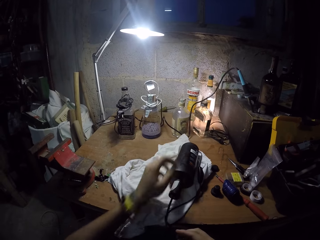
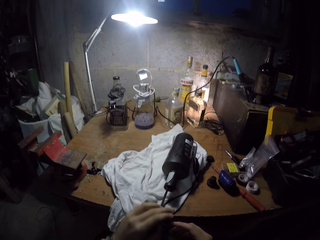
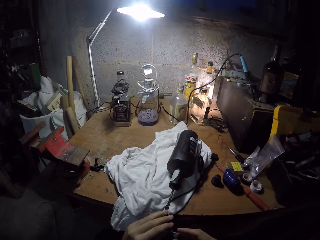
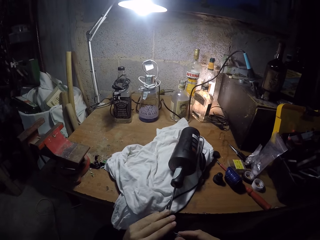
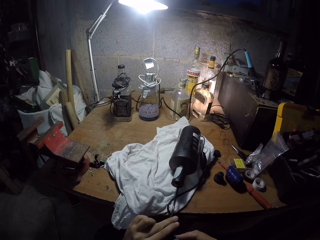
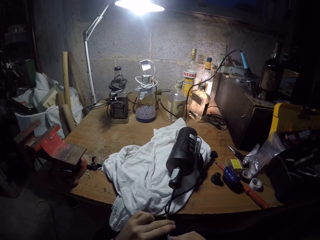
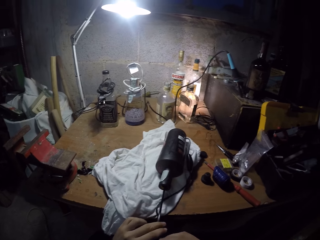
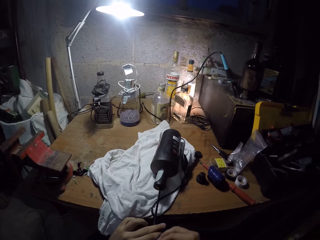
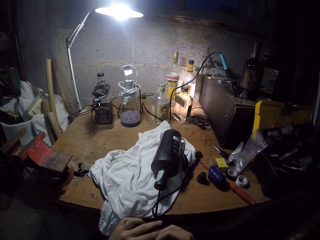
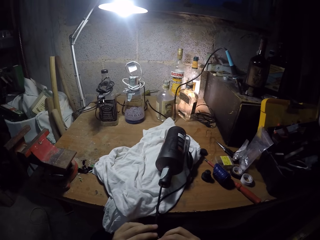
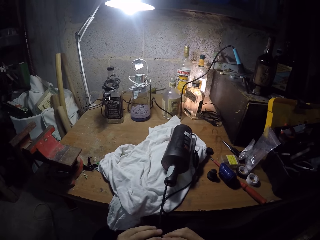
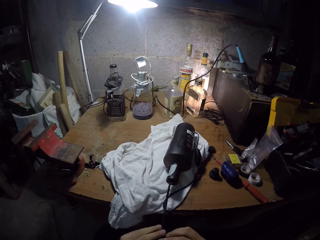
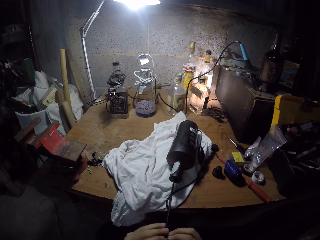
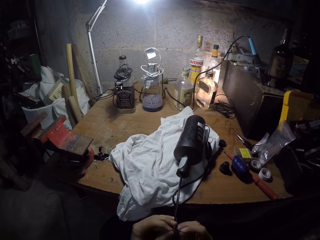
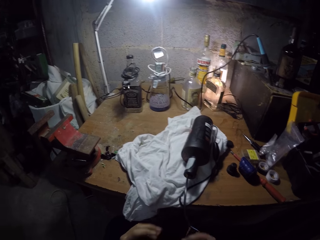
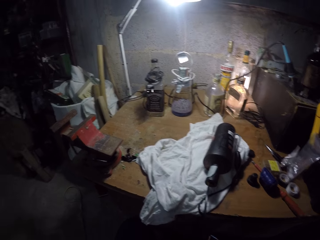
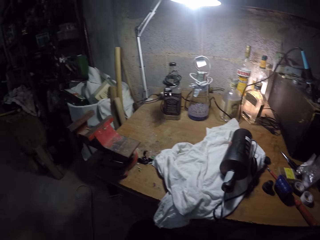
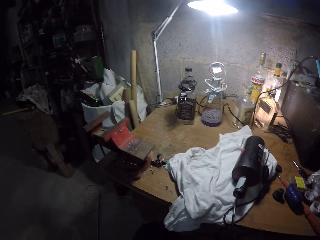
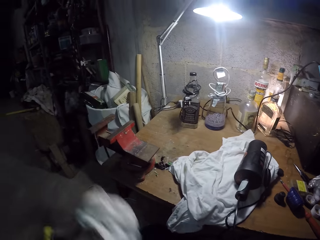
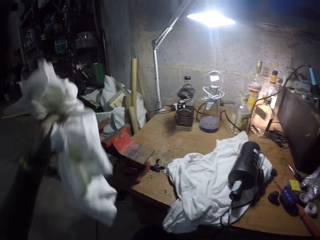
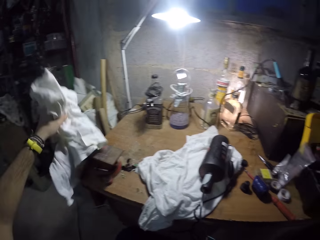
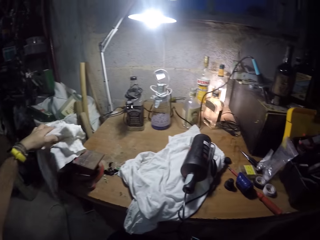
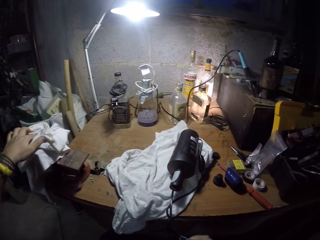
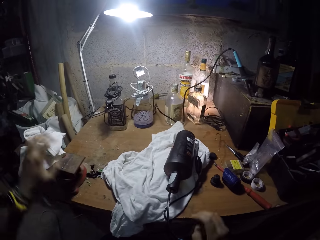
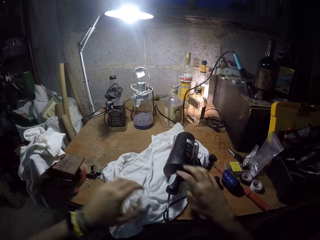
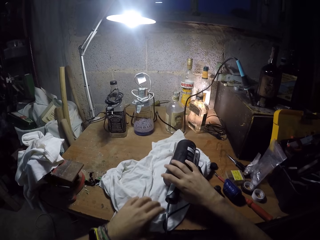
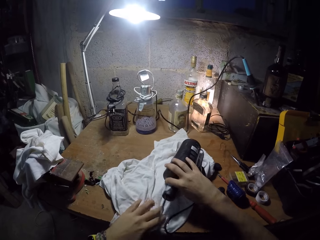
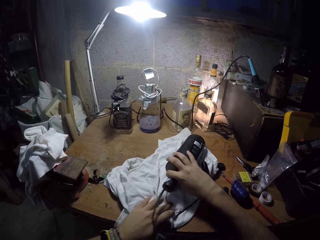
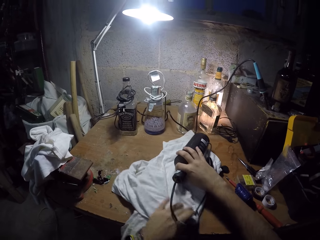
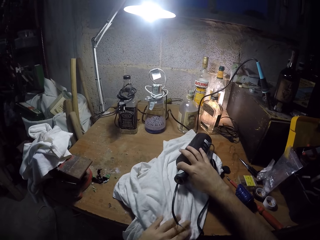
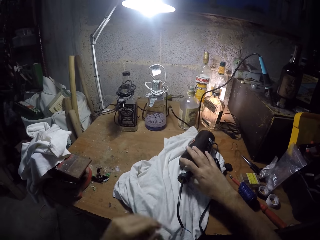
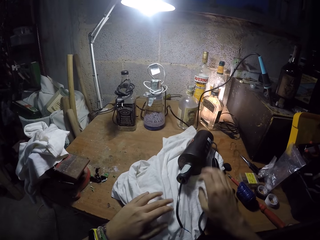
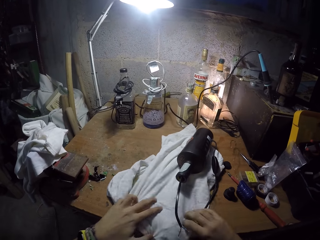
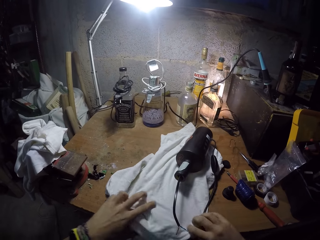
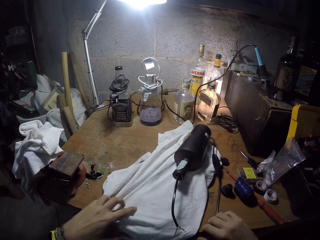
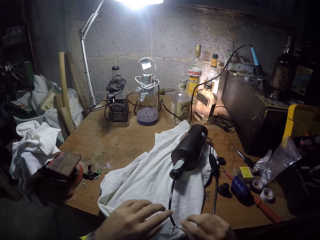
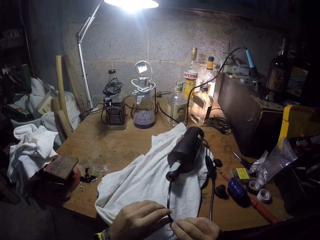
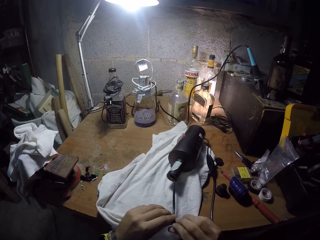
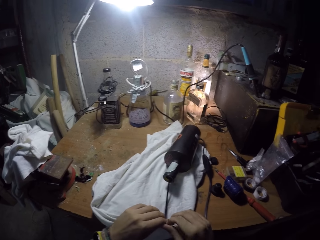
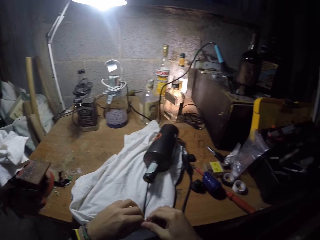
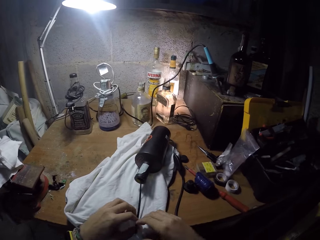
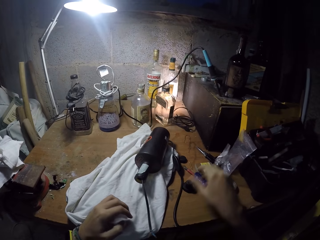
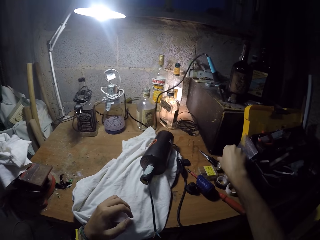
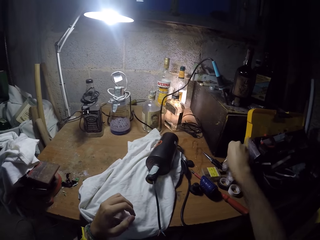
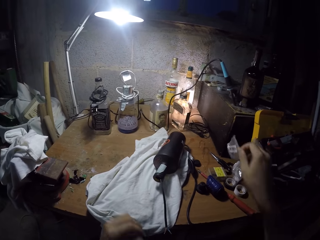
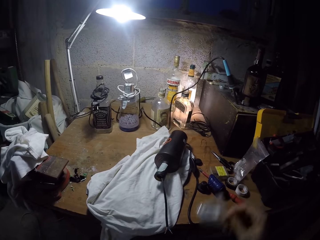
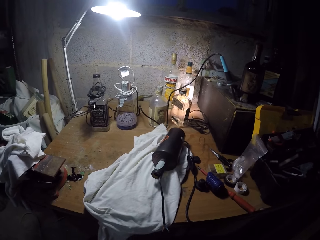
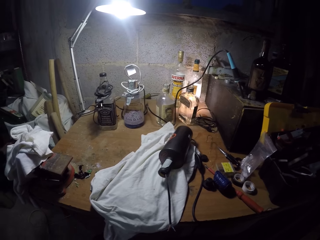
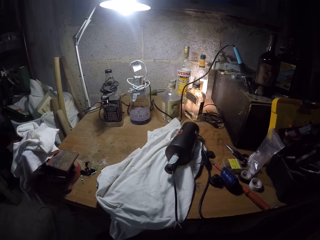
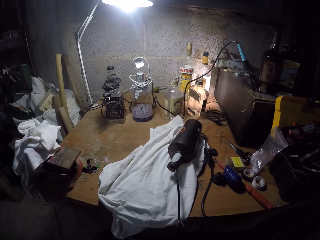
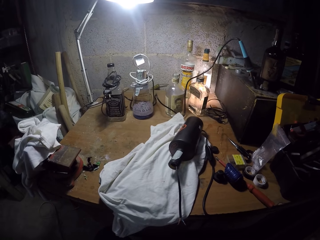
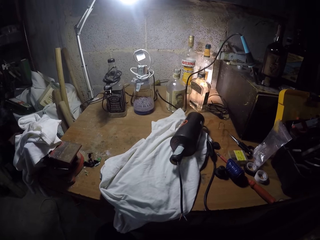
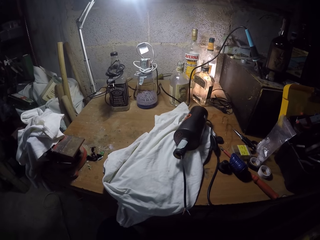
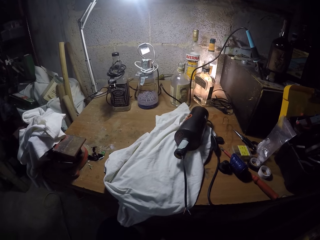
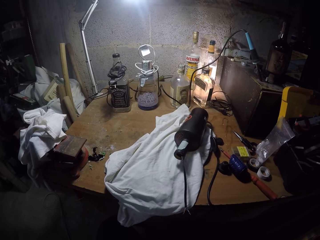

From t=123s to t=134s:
The camera wearer pulls the cable wire with his hands. He puts the cloth on the bench vice with his left hand. He adjusts the cloth on the table with his left hand and moves the bottle backward on the cloth with his right hand. He spreads the cloth on the table. He adjusts the cloth on the table with both hands. He adjusts the cable wire with both hands. He touches the wire. He picks up a pack of copper tube terminals or cable connector from the table with his right hand.

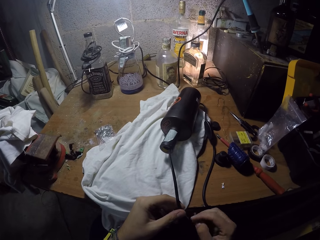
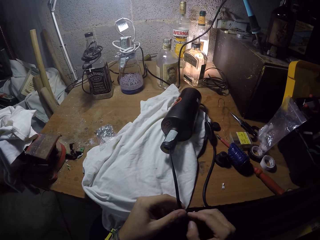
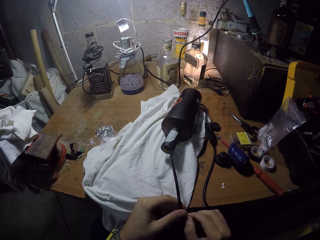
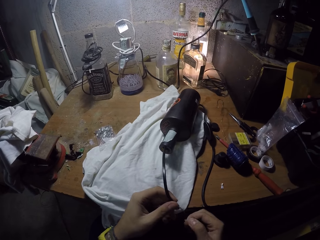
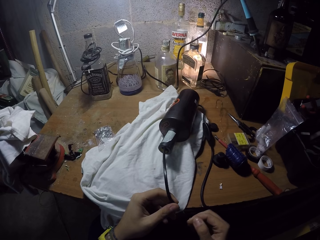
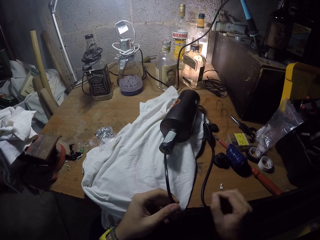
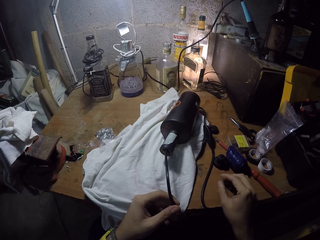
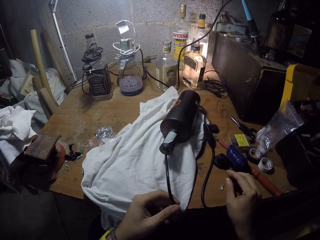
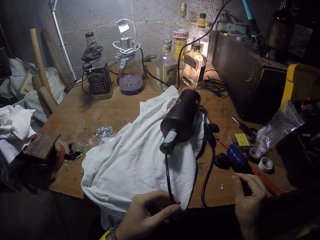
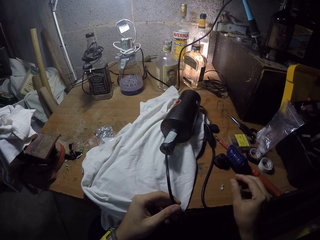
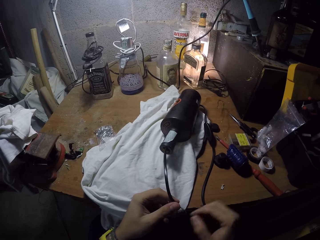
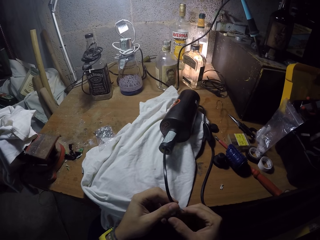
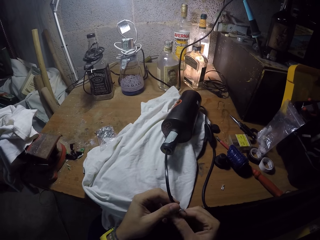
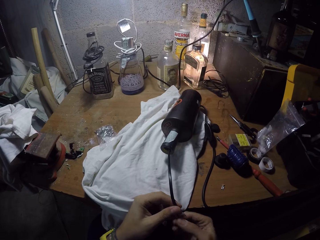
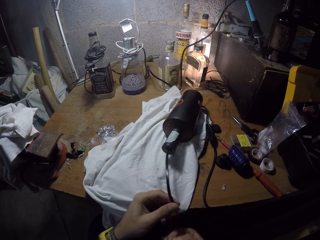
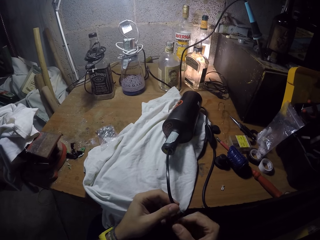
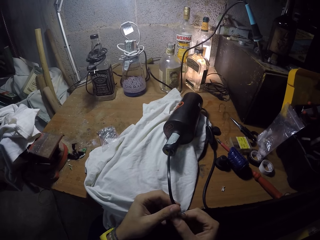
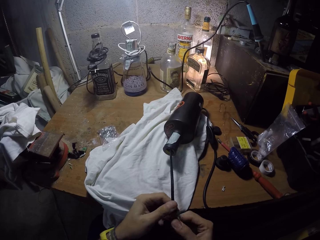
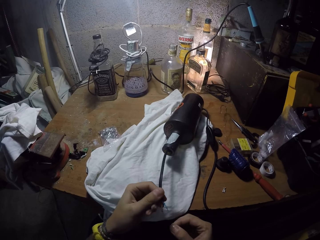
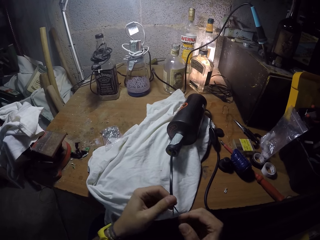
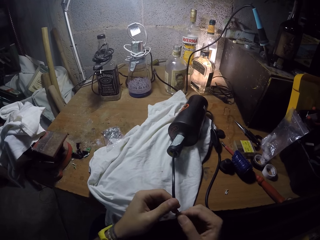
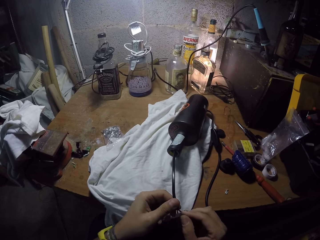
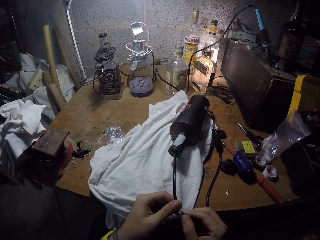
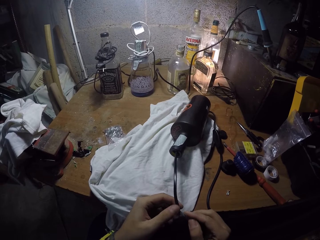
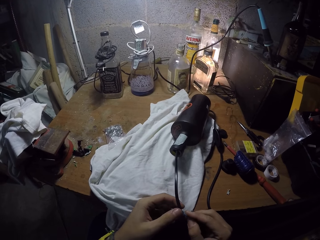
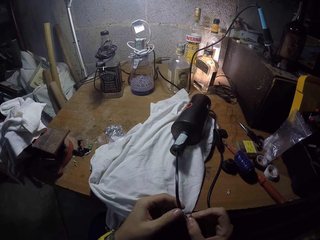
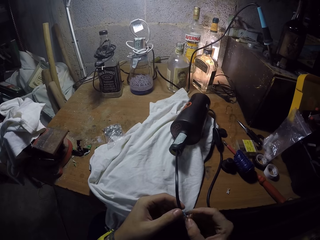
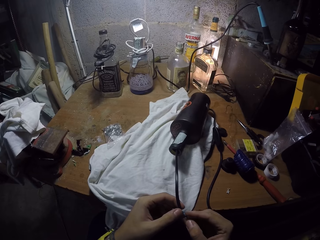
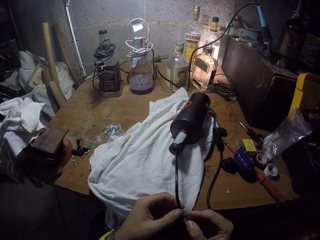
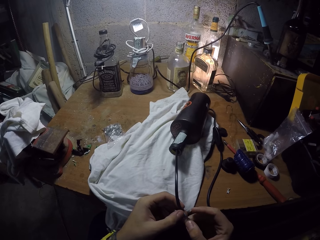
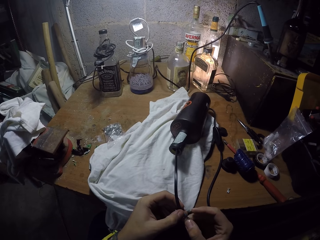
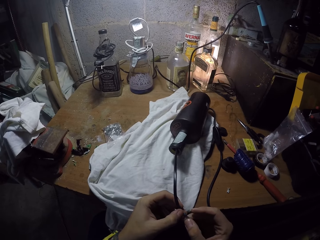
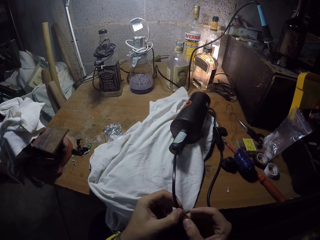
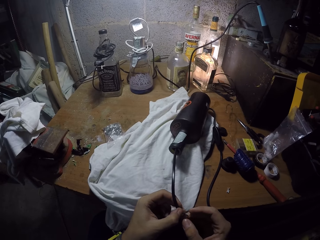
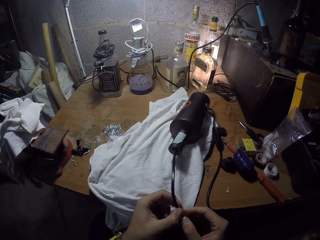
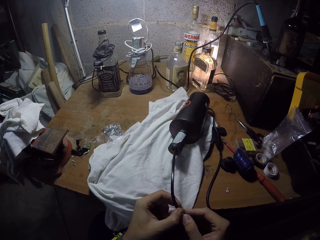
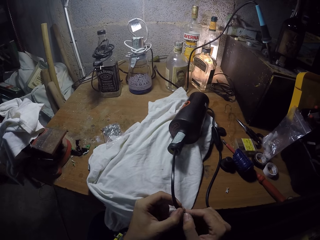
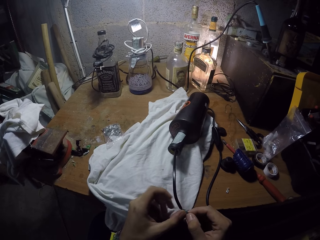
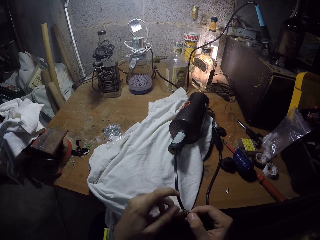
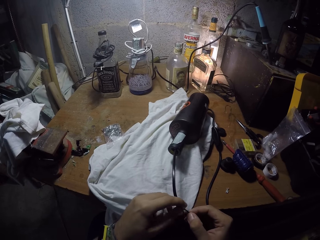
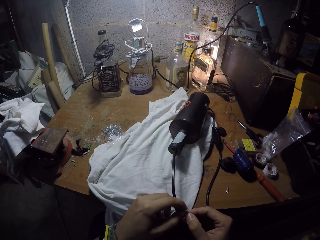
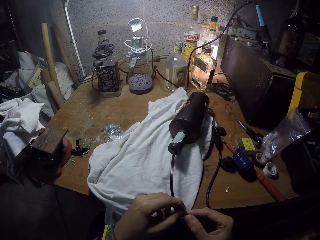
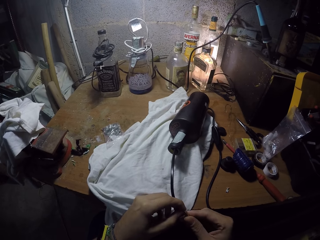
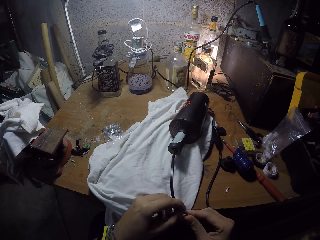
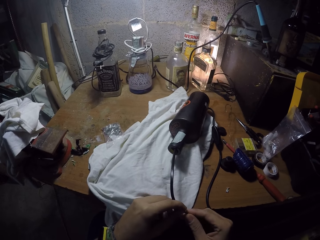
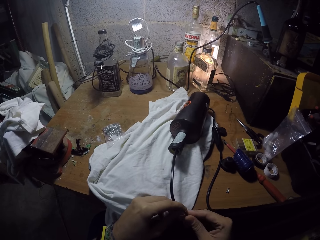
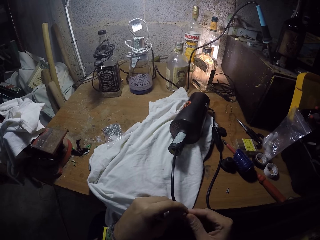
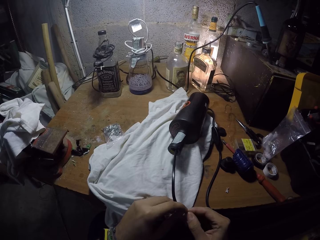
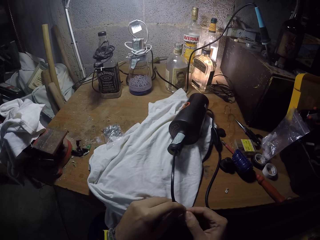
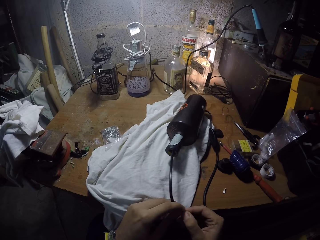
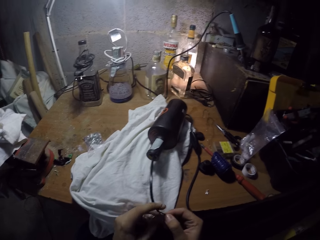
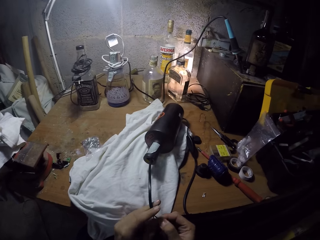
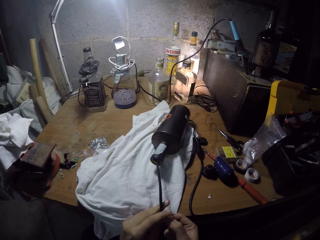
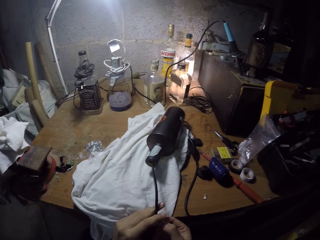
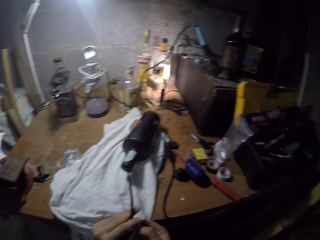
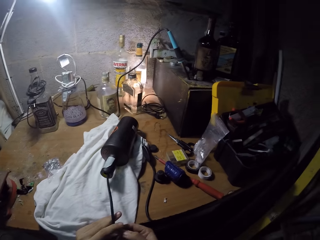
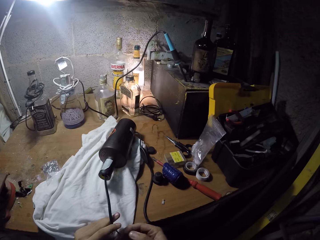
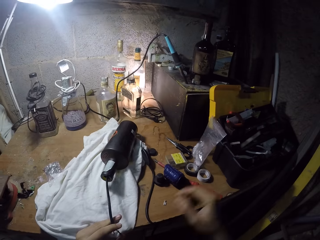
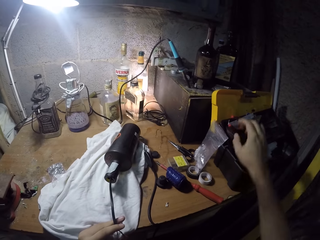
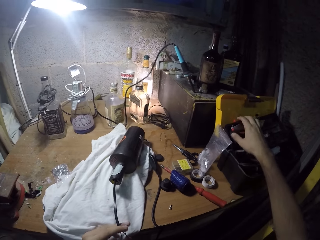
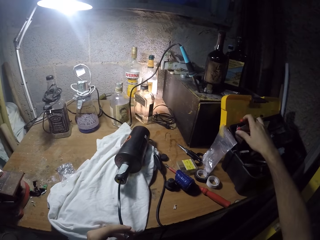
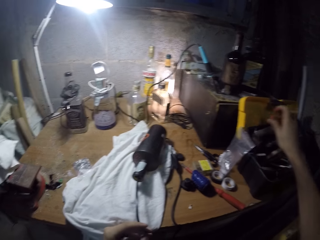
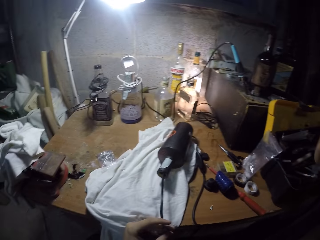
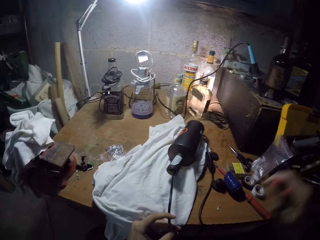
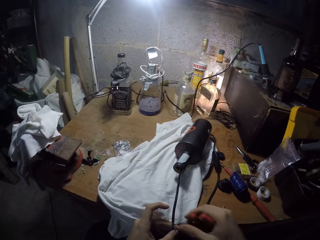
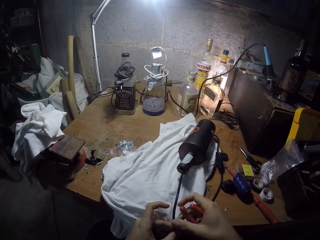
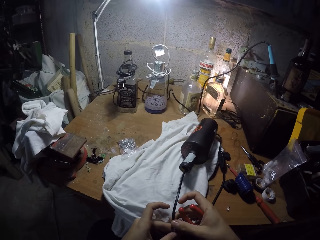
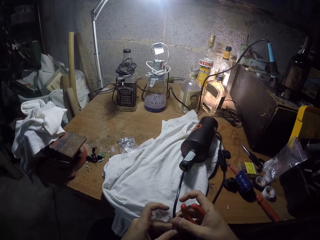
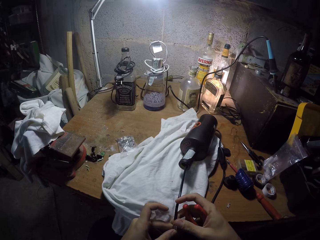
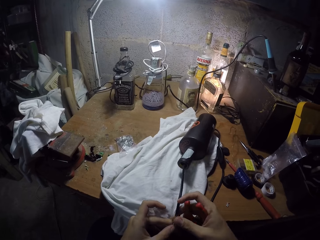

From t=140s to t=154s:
The camera wearer cuts out a piece of wire from the cable wire with his right hand. He fixes the cable with the connector. He drops the piece of wire on the table with his right hand. He adjusts the wires with his right hand. He fixes the copper tube terminal to the cable wire with his hands. He picks up a pair of pliers or wire cutter from the toolbox with his right hand.
